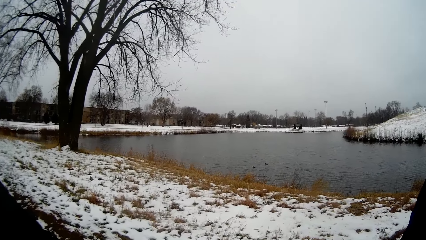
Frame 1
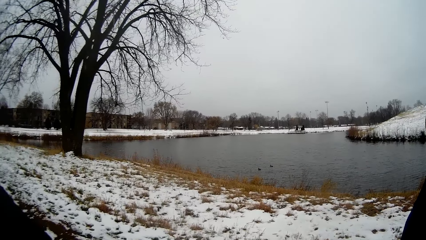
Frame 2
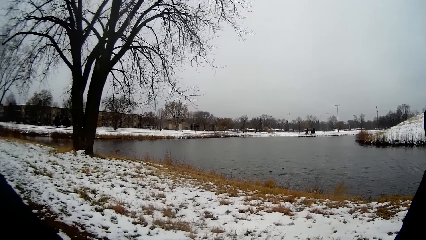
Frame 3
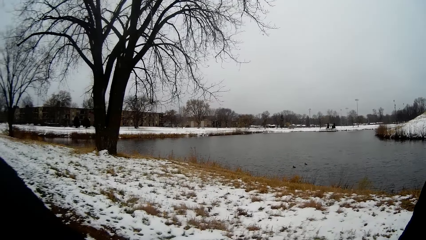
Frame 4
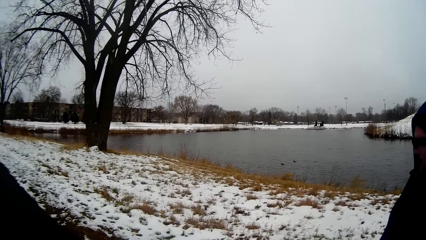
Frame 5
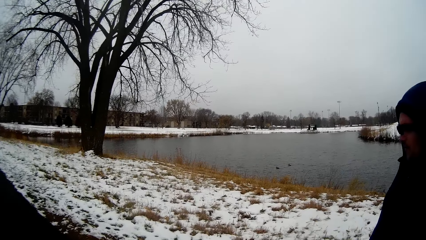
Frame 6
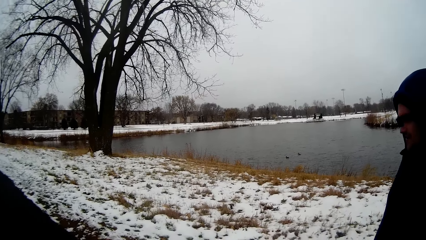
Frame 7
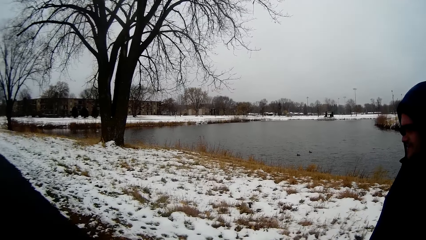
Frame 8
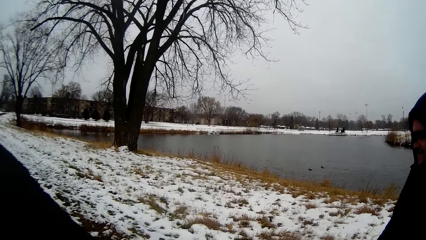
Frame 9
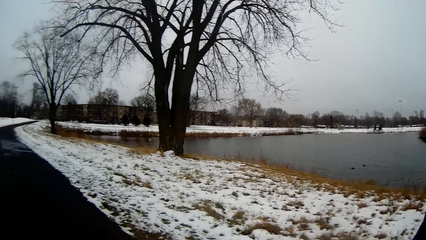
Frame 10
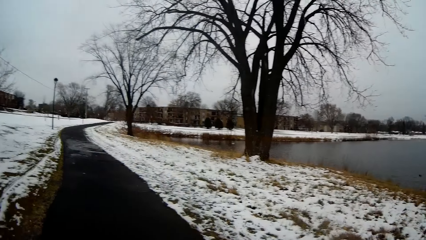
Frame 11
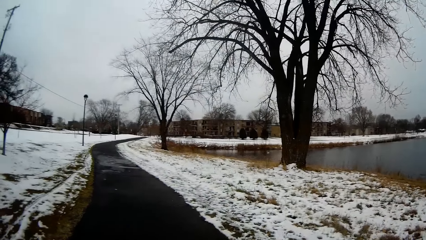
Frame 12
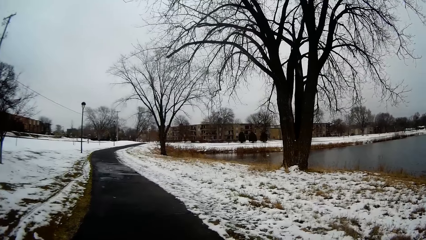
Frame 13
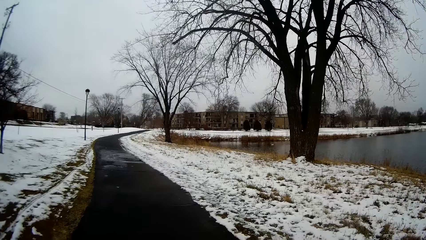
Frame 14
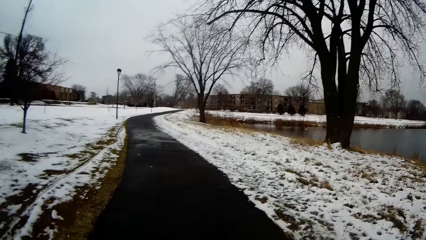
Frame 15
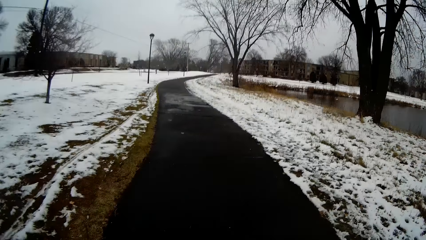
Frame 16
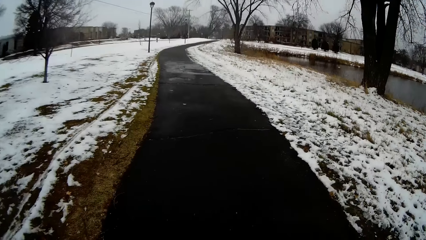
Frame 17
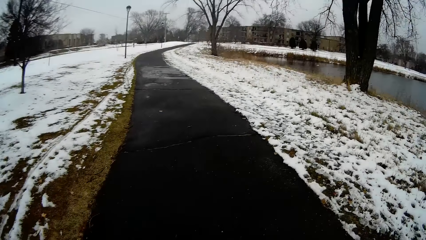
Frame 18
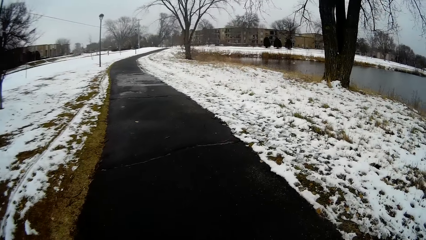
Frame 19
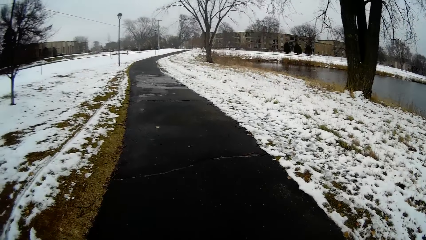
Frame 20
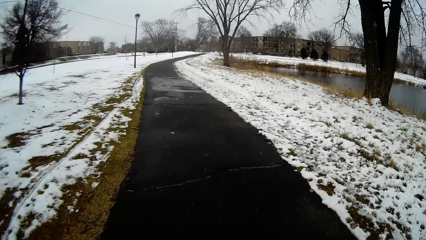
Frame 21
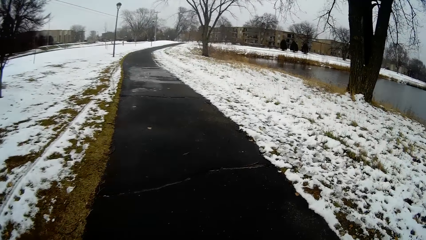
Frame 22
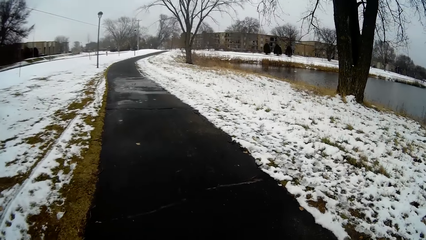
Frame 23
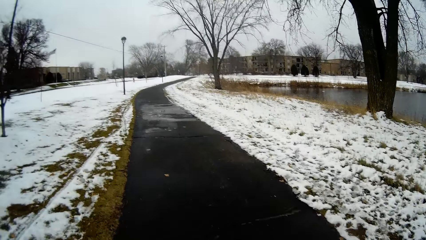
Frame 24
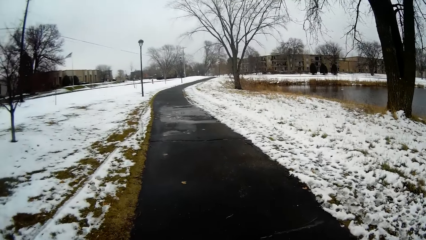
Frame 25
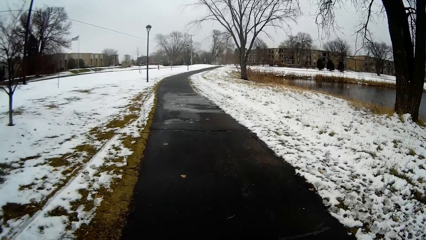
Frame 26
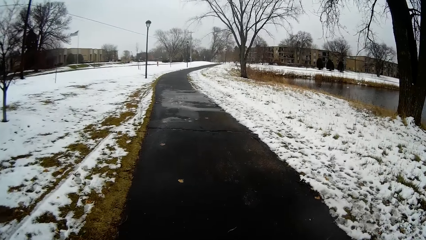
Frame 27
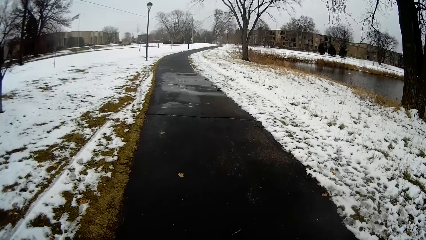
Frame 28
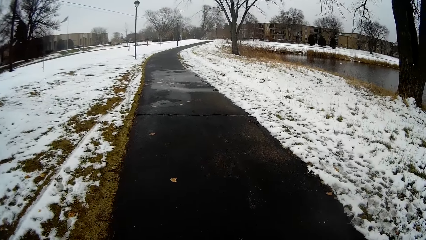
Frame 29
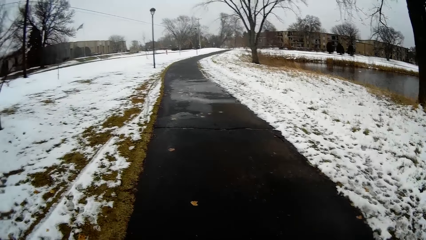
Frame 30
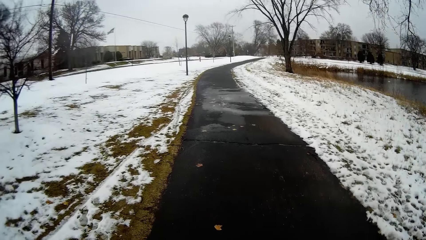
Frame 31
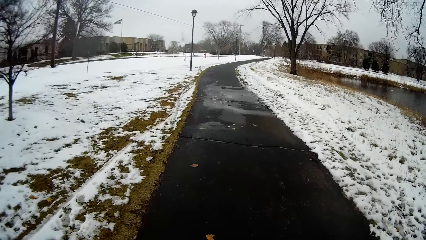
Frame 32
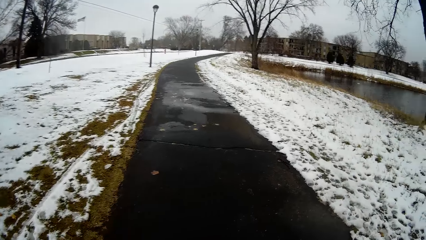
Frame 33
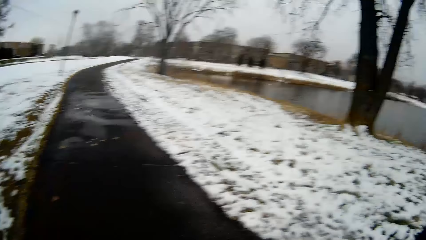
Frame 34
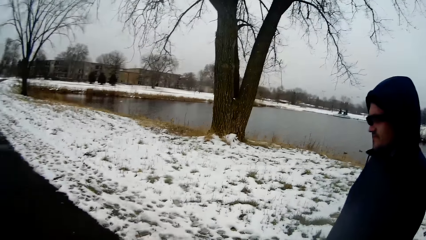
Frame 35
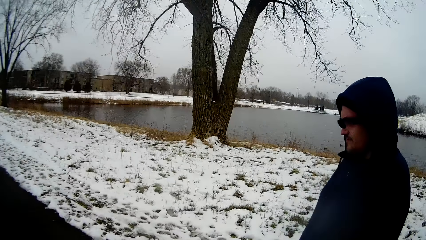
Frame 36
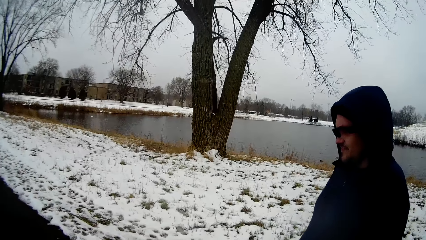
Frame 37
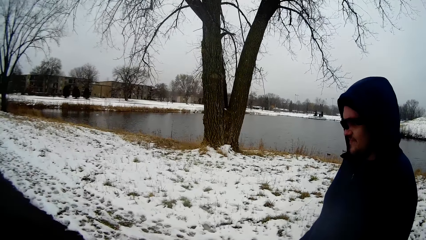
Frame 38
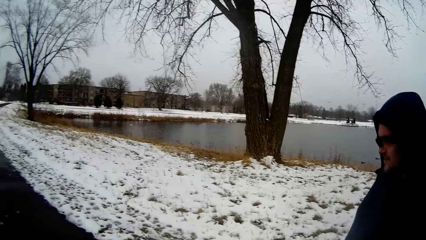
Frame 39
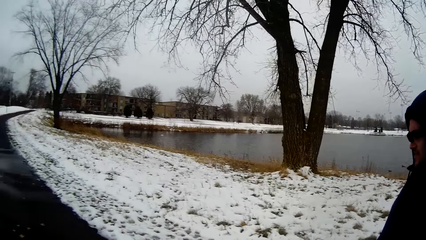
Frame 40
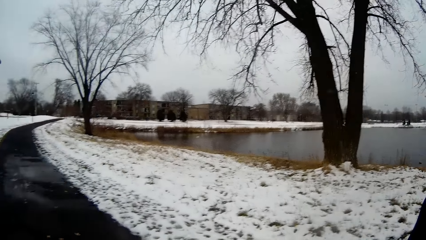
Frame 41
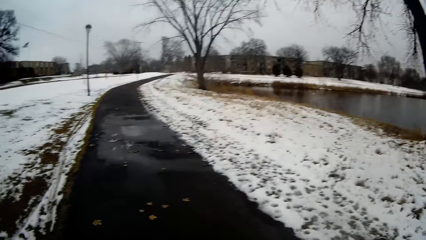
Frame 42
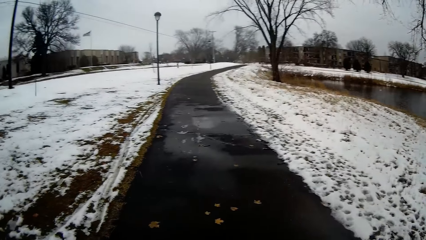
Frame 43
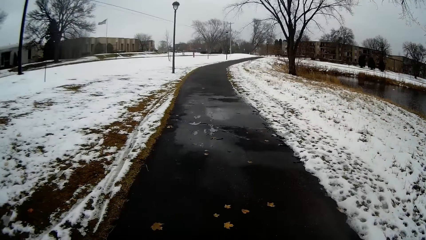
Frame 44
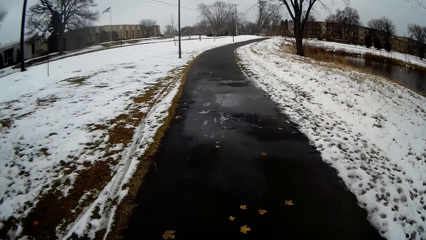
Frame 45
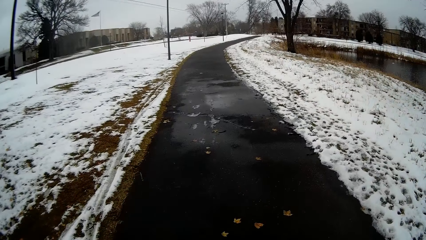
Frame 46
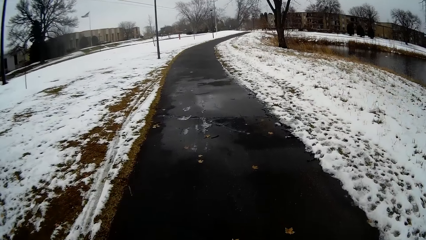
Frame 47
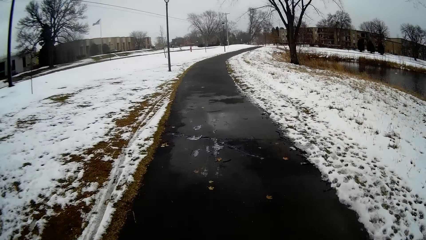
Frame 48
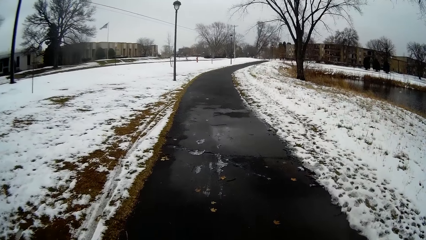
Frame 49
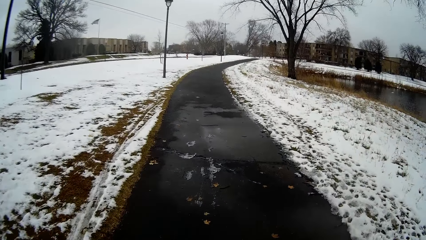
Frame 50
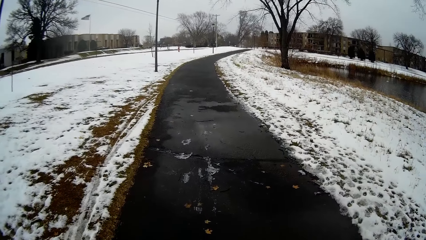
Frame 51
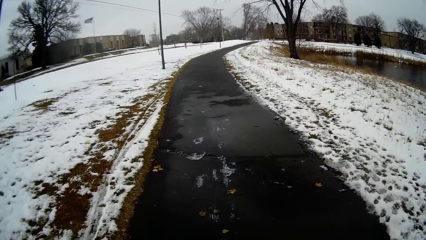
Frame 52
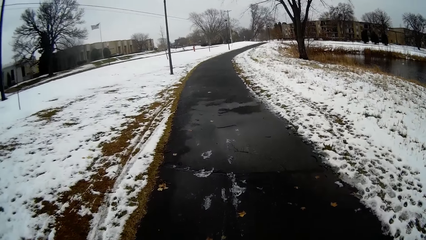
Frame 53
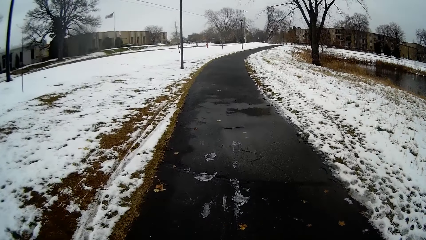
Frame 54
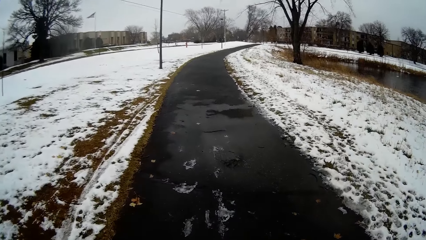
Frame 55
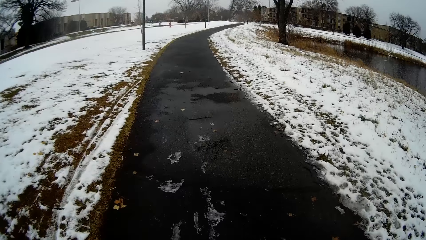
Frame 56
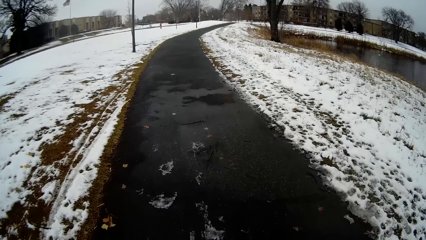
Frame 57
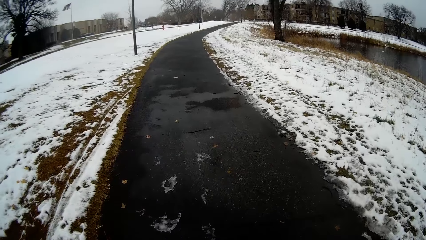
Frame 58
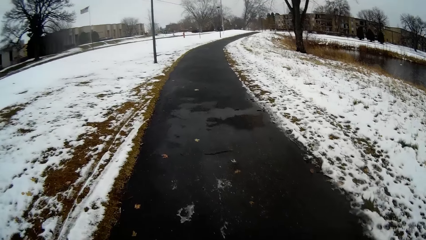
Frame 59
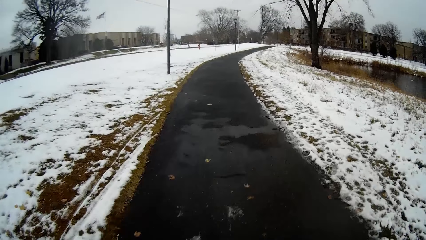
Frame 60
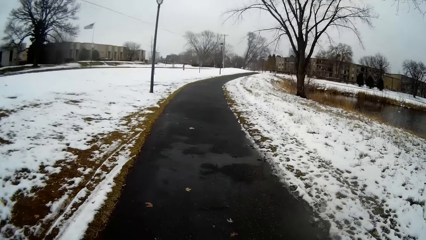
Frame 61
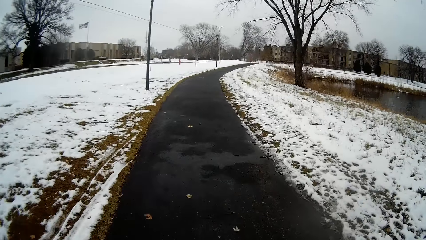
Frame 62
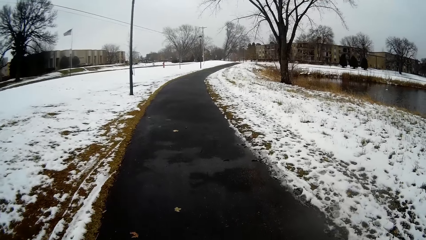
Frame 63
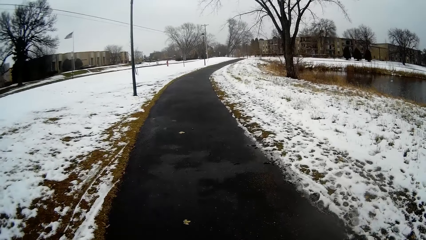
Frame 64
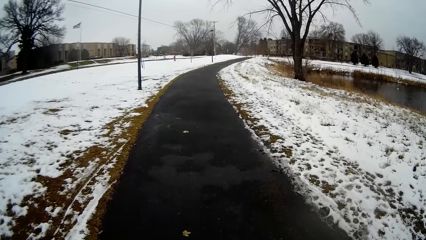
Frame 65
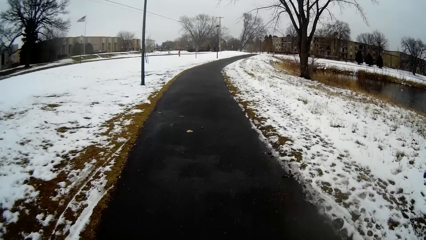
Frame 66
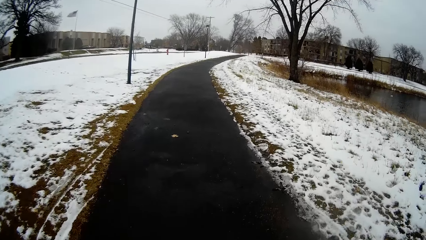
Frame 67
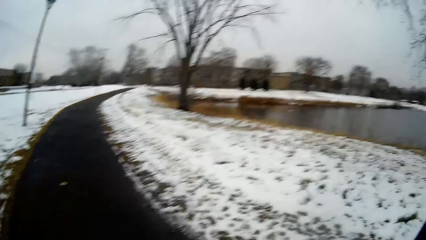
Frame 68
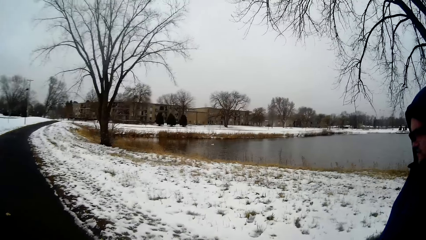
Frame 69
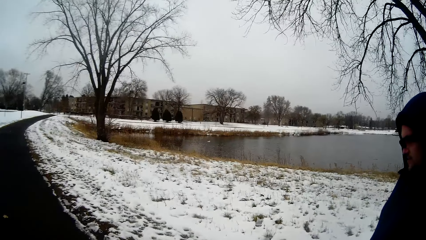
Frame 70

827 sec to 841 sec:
A man walks on the road. The camera wearer converses with the man and walks around. They converse with the man and walk around.

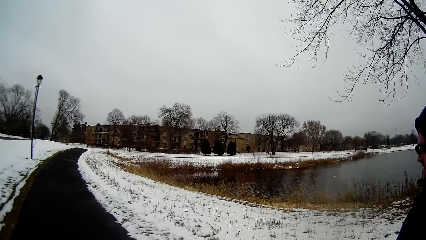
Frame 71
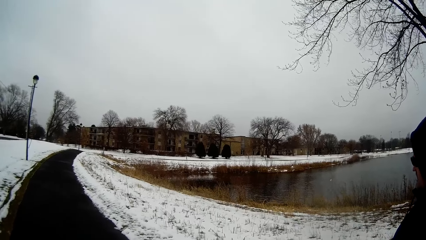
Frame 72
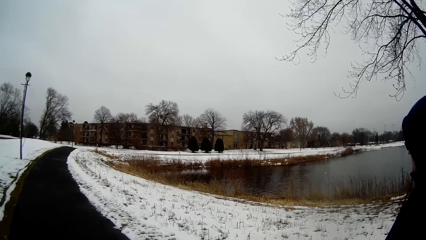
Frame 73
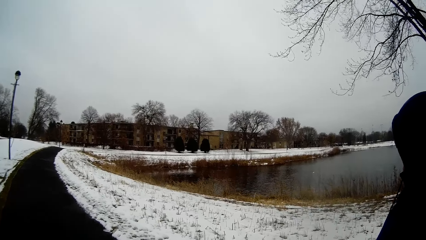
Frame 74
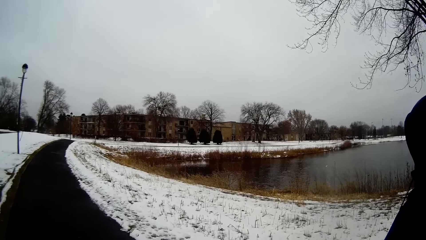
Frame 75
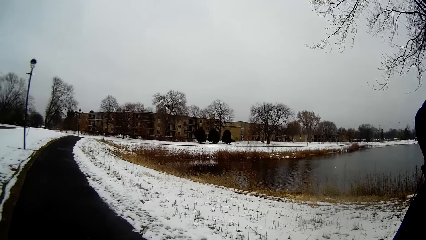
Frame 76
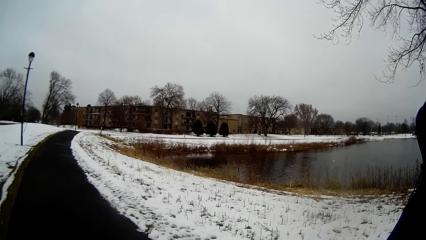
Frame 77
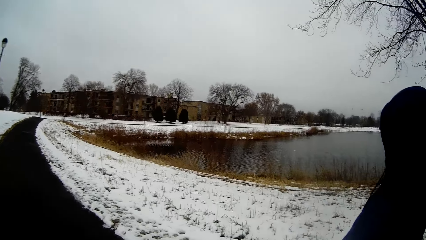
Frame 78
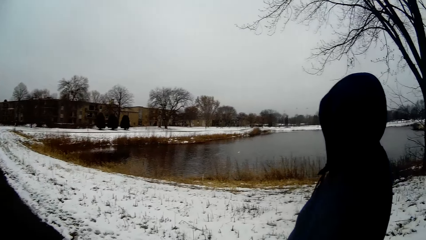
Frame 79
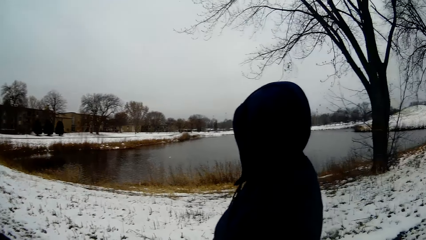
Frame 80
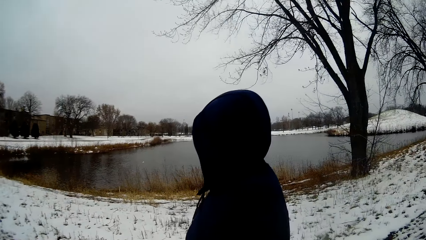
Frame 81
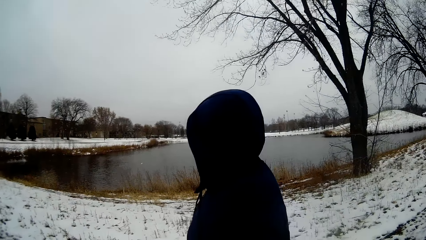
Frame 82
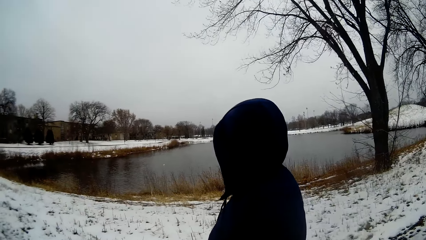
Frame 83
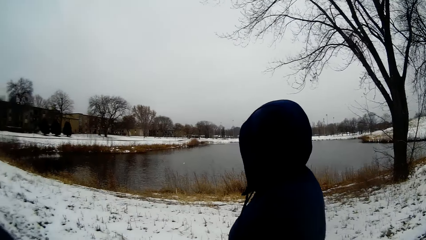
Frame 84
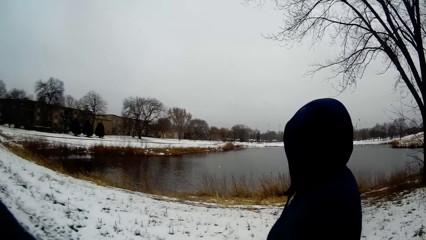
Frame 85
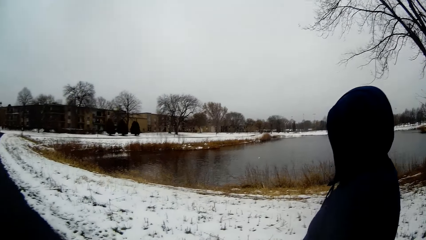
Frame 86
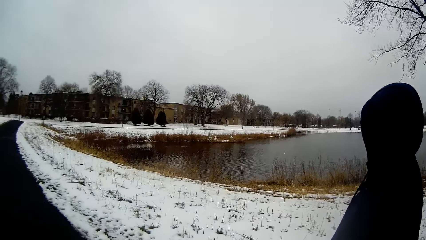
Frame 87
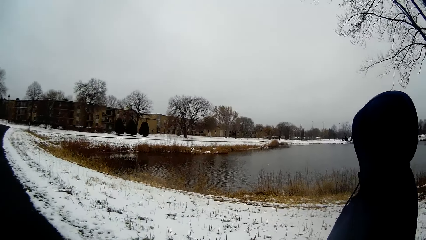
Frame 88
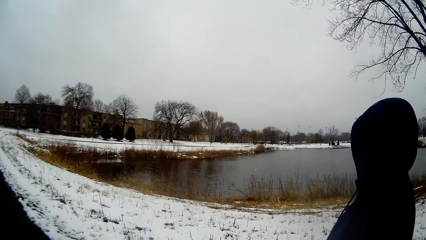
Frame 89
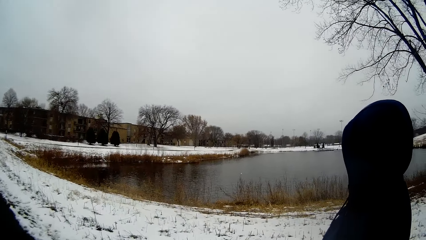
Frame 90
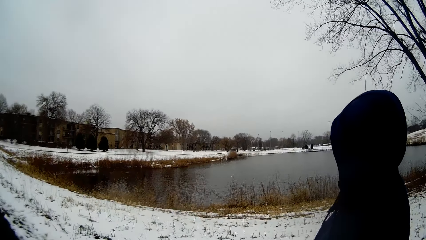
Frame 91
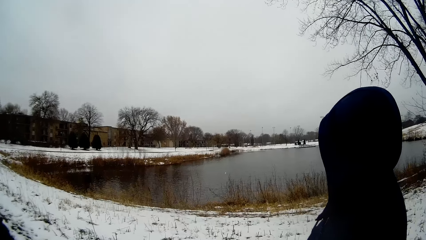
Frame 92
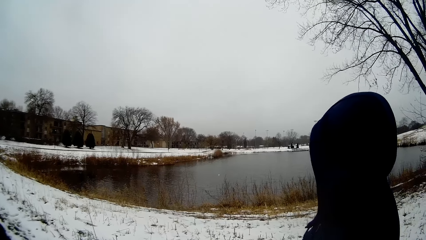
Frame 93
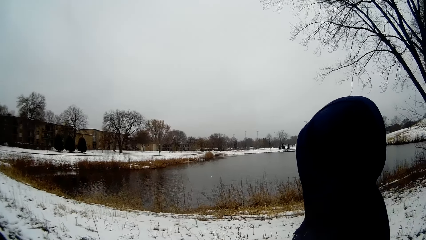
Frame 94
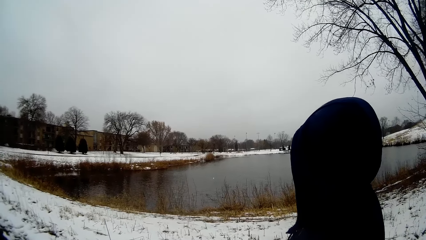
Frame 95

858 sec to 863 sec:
The camera wearer looks around and walks around.
